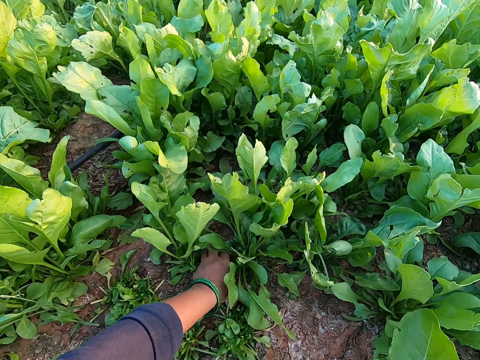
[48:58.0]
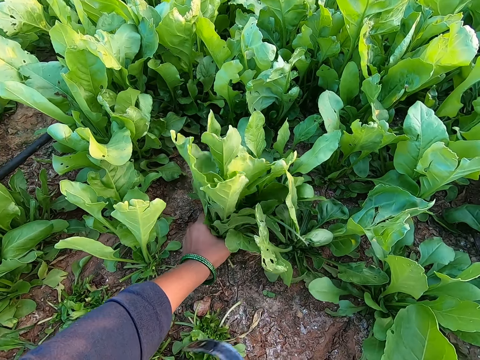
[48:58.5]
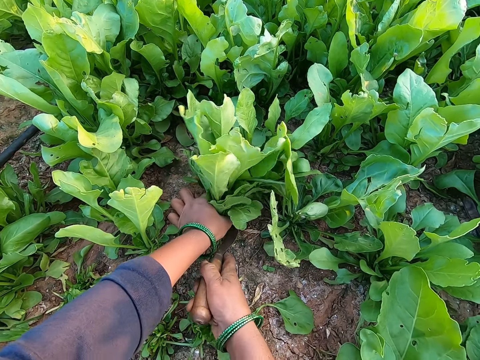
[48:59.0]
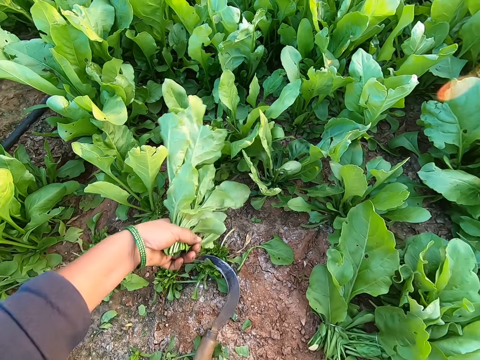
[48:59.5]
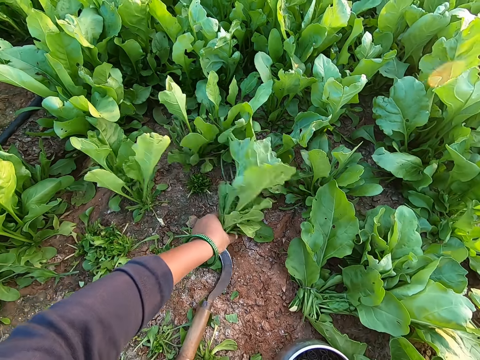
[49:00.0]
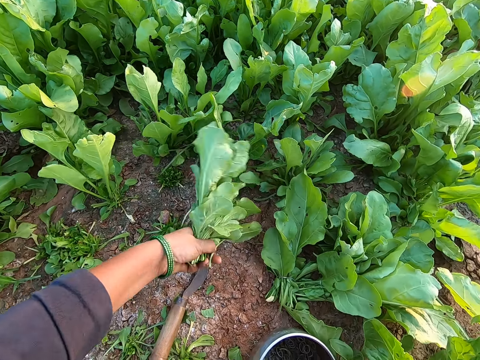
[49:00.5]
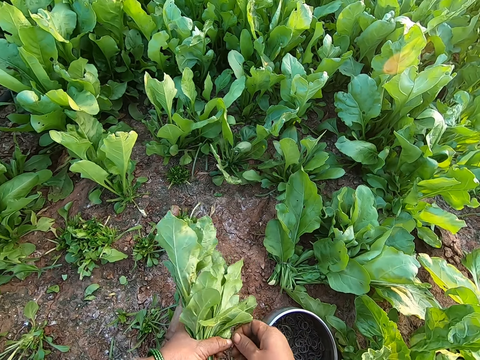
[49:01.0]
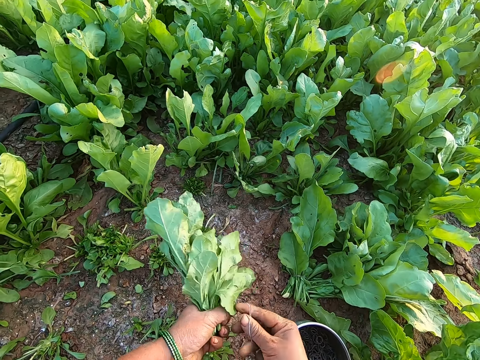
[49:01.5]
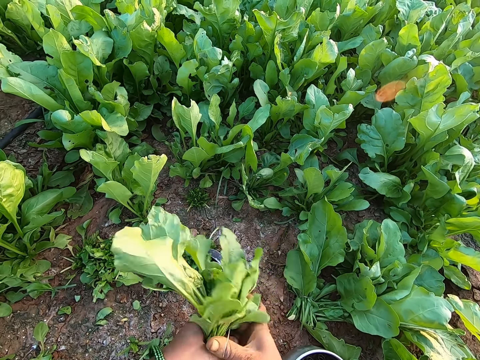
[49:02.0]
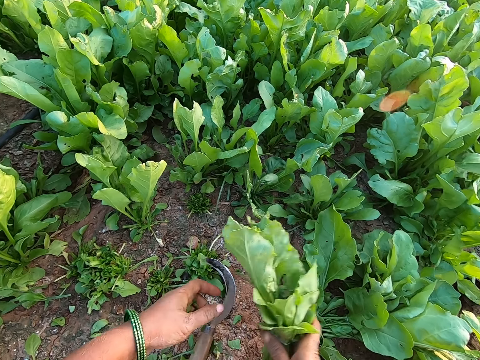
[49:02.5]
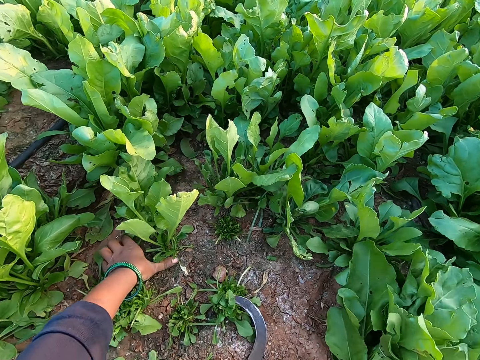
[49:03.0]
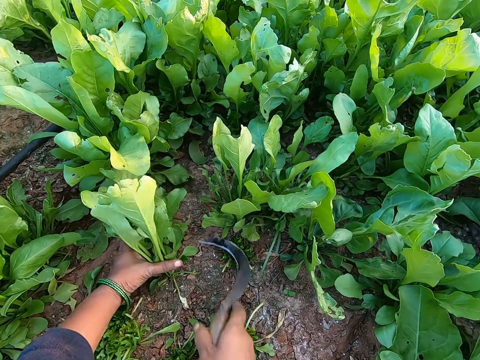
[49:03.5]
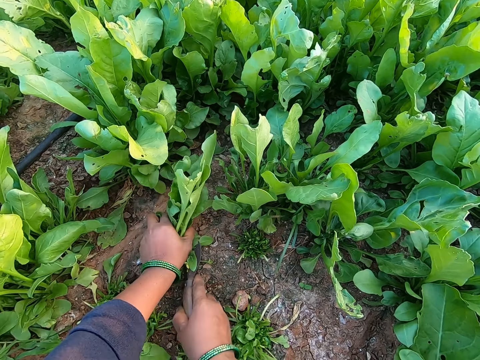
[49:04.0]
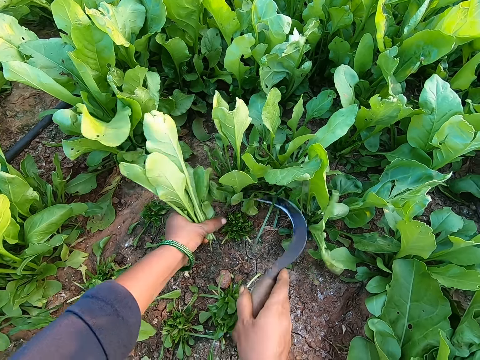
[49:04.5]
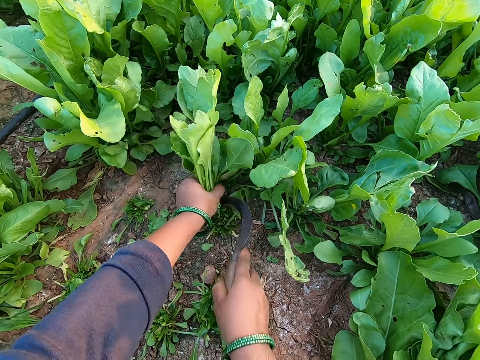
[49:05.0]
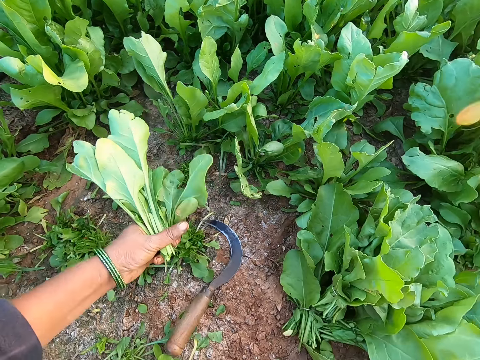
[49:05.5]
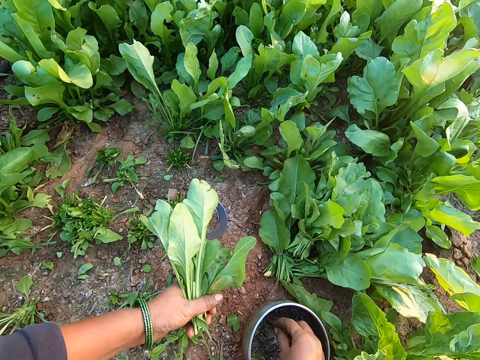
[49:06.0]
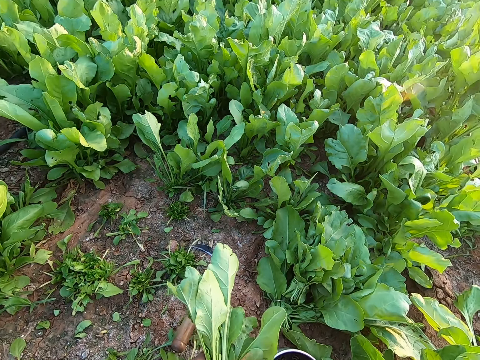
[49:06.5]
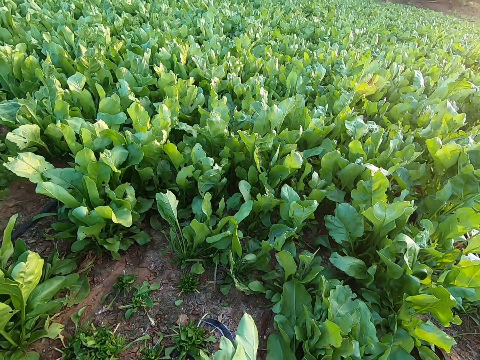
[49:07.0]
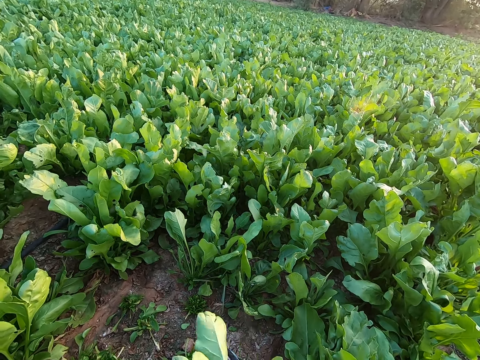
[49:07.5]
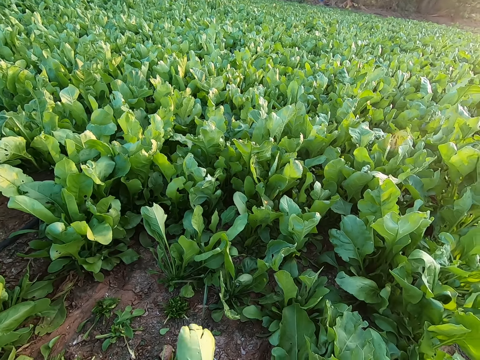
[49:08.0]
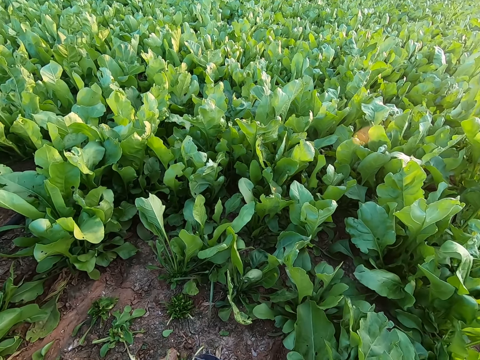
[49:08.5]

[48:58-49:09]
The camera wearer uses the rubber band on the vegetable leaves or spinach in her left hand. She drops the vegetable leaves on the ground with her right hand. She holds the vegetable leaves with her left hand. She holds the hand sickle with her right hand. She harvests the vegetable leaves in her left hand with the hand sickle in her right hand. She picks the band. She uses the rubber band on the vegetable leaves in her left hand. She passes the vegetable leaves from her left hand to her right hand. She drops the vegetables on the ground with her right hand. She holds the vegetable leaves with her left hand. She holds the hand sickle with her right hand. She harvests the vegetable leaves in her left hand with the hand sickle in her right hand. She picks the band. She ties the spinach together.

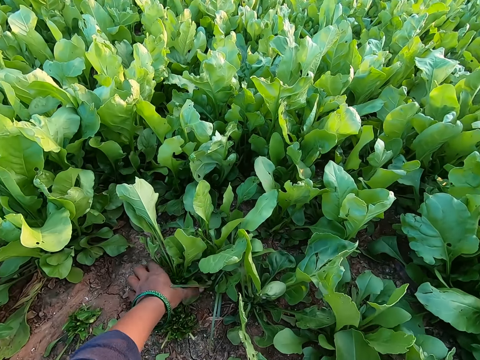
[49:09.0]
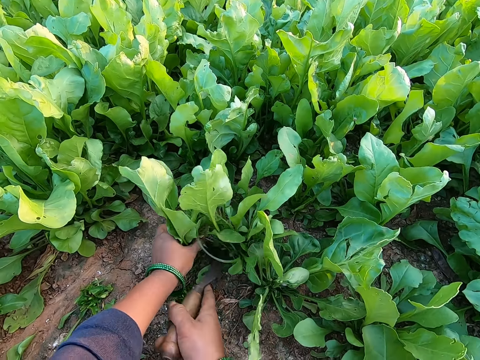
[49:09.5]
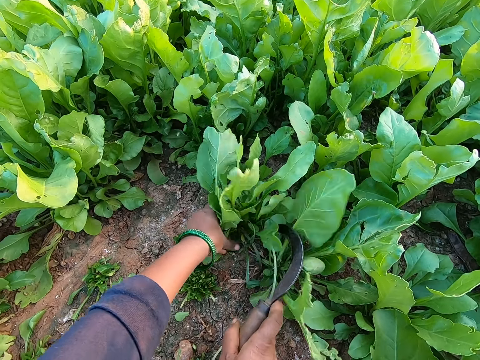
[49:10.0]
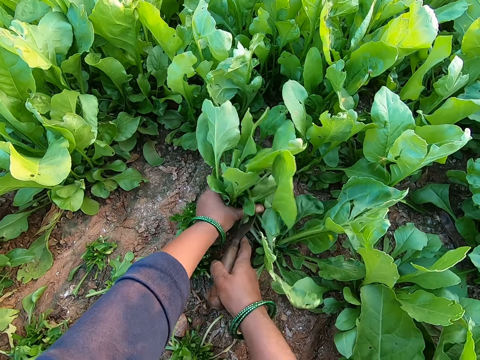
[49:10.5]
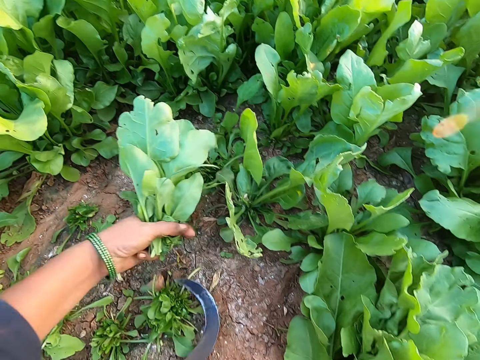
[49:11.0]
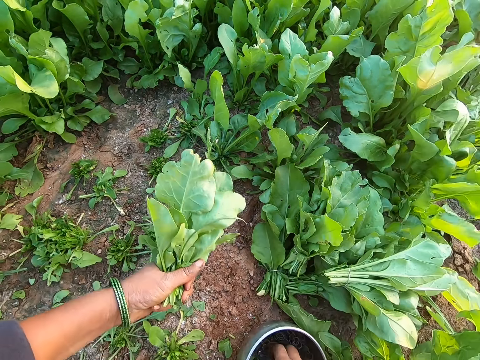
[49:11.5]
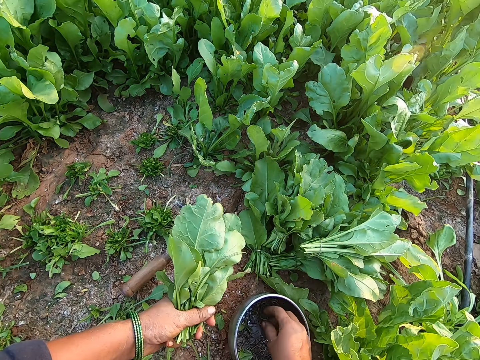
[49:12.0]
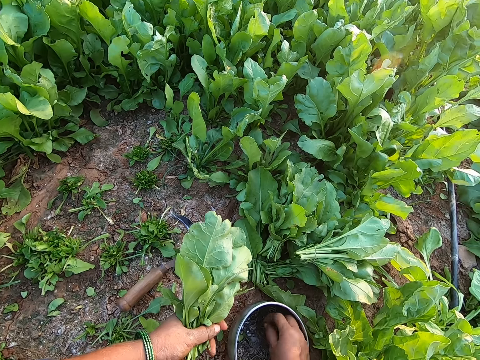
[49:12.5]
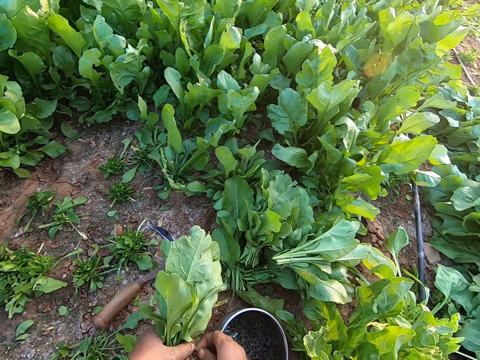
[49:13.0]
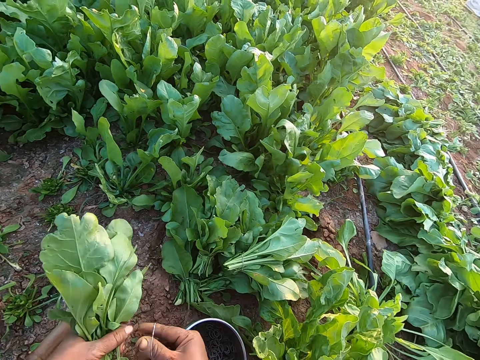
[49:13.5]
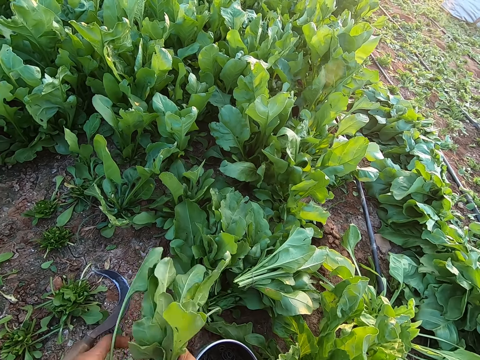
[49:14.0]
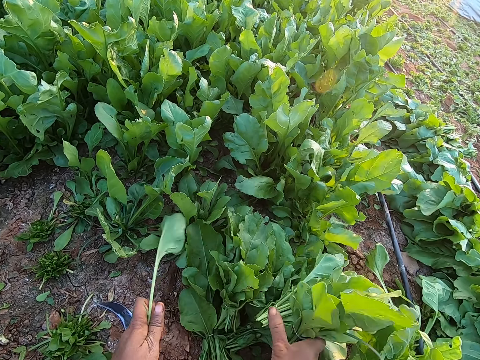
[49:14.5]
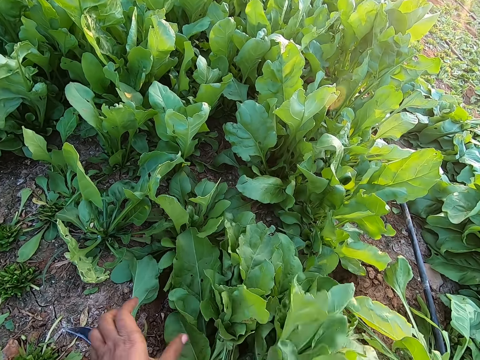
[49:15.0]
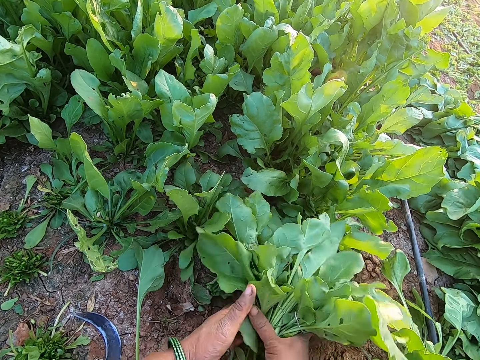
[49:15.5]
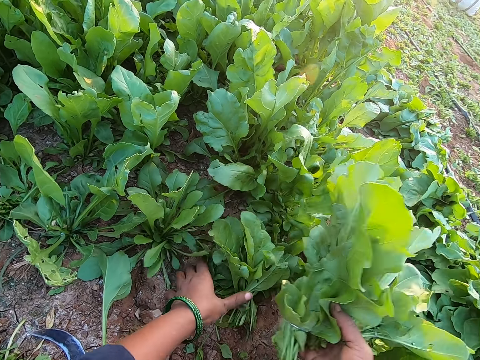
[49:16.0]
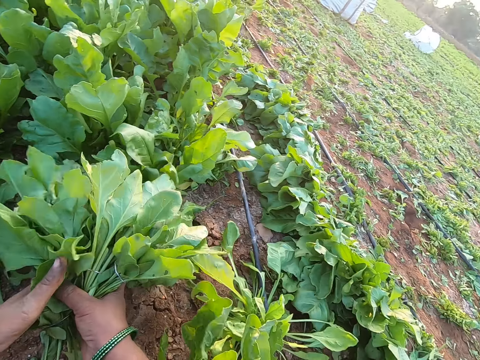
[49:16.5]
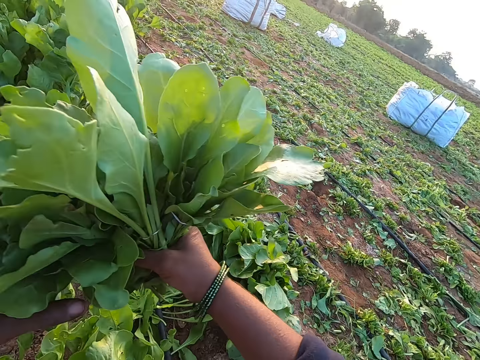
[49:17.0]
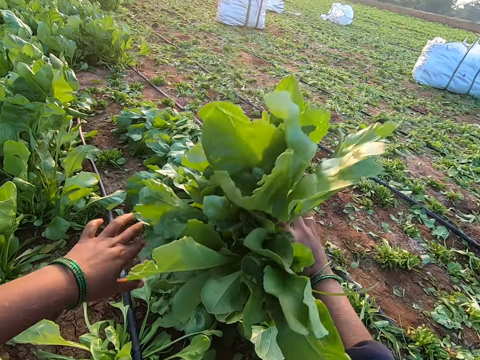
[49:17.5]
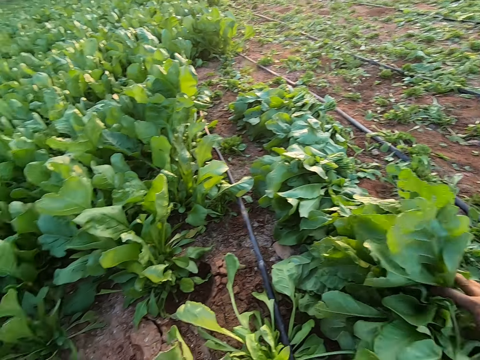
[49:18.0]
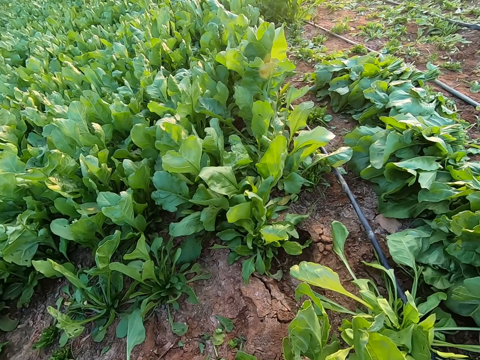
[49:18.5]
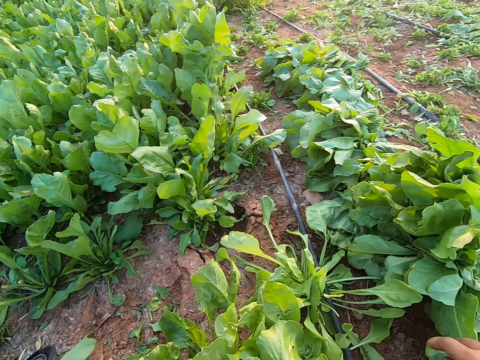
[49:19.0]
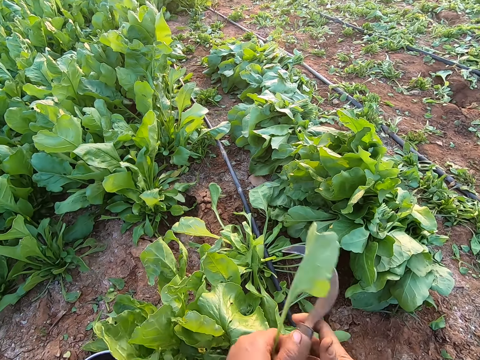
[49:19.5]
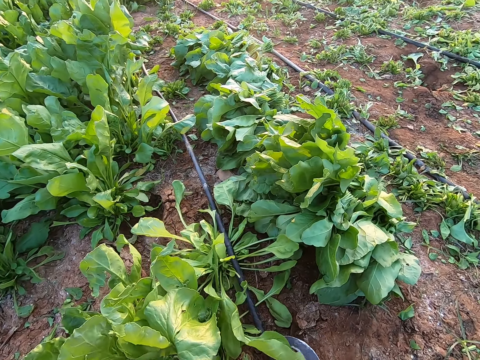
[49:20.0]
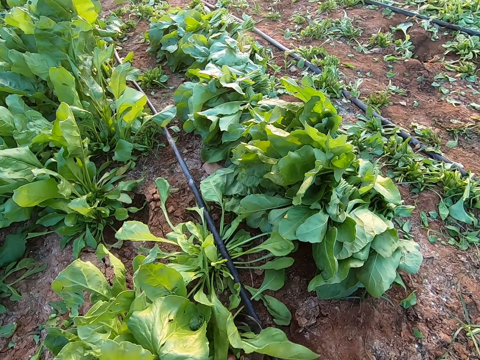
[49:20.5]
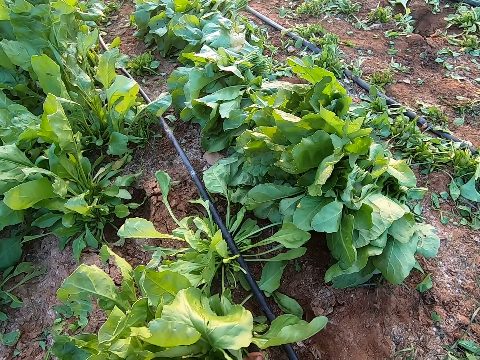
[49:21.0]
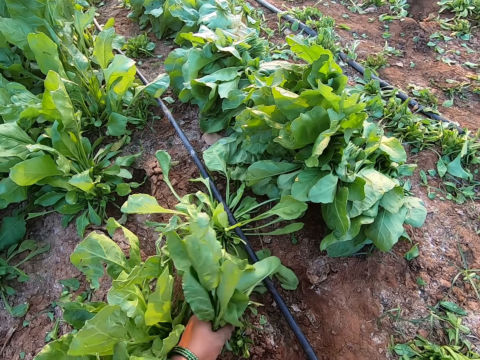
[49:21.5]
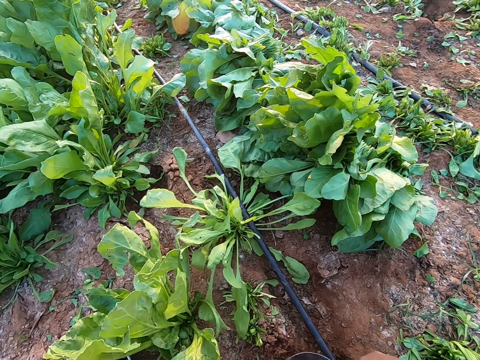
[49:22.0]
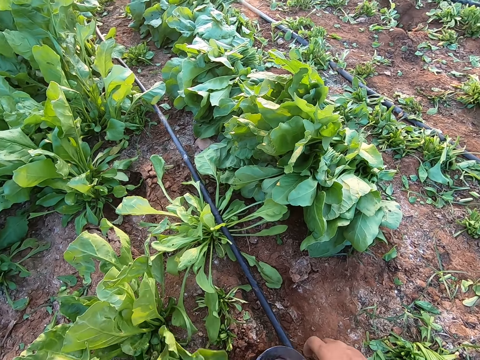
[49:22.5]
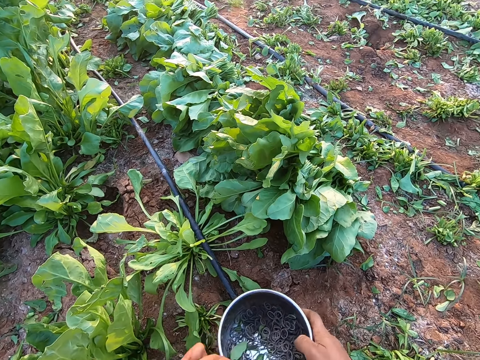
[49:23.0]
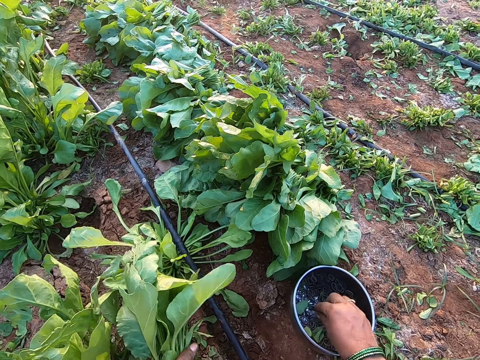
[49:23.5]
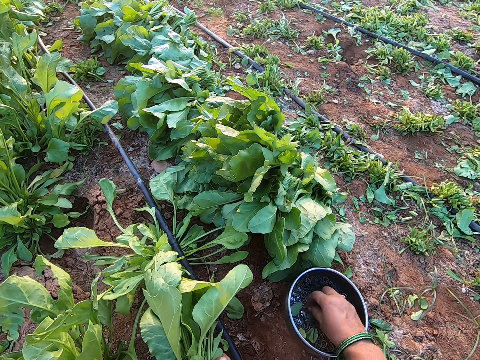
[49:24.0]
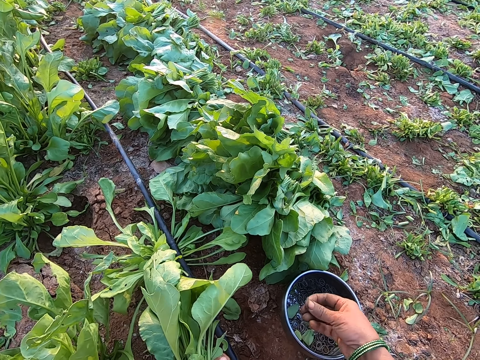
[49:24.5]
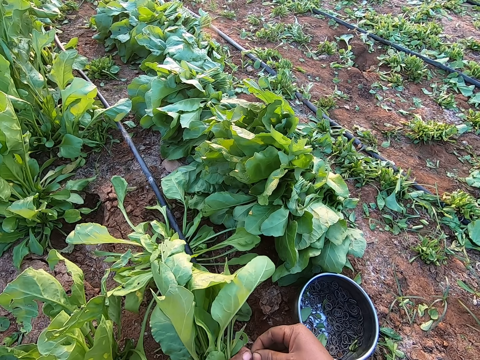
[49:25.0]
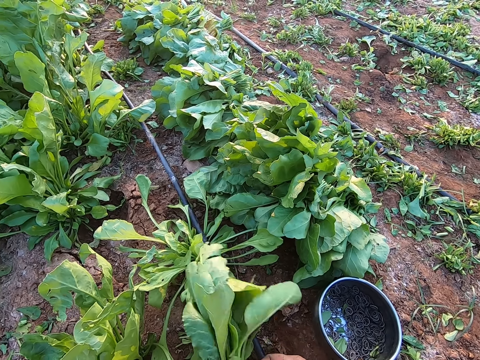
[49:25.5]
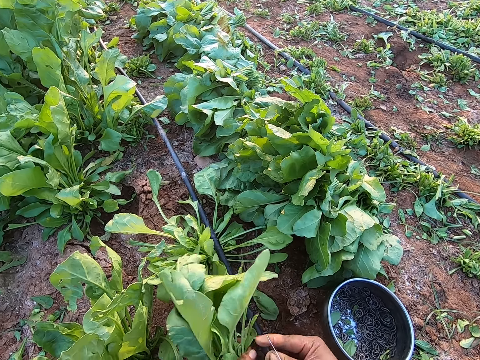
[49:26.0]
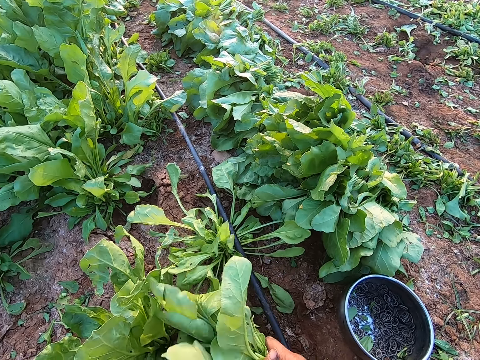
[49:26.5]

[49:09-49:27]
The camera wearer holds the vegetable leaves or spinach with her left hand. She holds the hand sickle with her right hand. She harvests the vegetable leaves in her left hand with the hand sickle in her right hand. She drops the hand sickle on the ground with her right hand. She picks a rubber band from the plate on the ground with her right hand. She uses the rubber band on the vegetable leaves in her left hand. She passes the vegetable leaves from her left hand to her right hand. She drops the vegetable leaves on the ground with her right hand. She moves the spinach aside. She picks the vegetable leaves from the ground with both hands. She drops the vegetable leaves on the ground with both hands. She picks a leaf from the ground with her left hand. She holds the hand sickle with her right hand. She harvests the vegetable leaves in her left hand with the hand sickle in her right hand. She holds the vegetable leaves with her left hand. She moves the plate on the ground aside with her right hand. She picks a rubber band from the plate on the ground with her right hand. She uses the rubber band on the vegetable leaves in her left hand.
